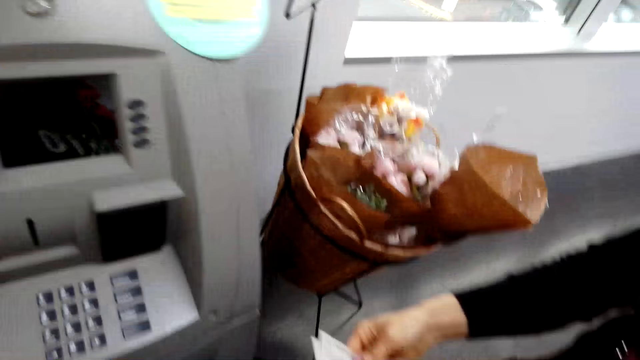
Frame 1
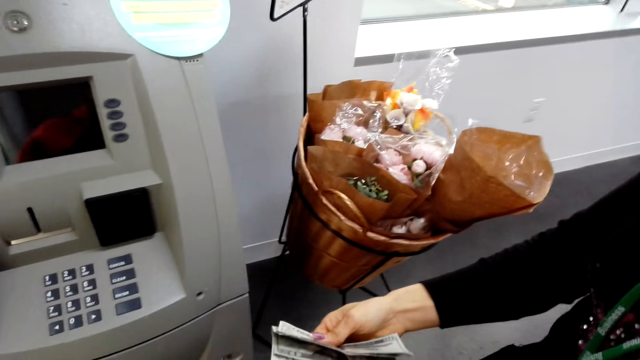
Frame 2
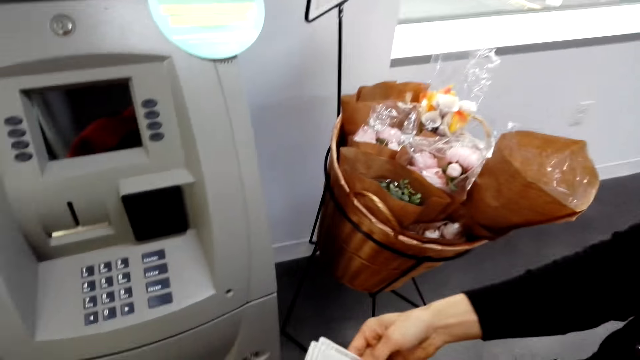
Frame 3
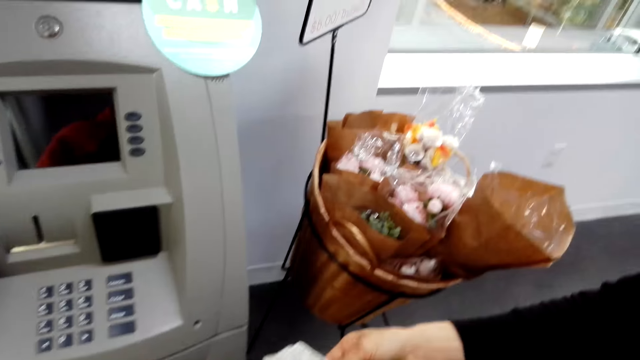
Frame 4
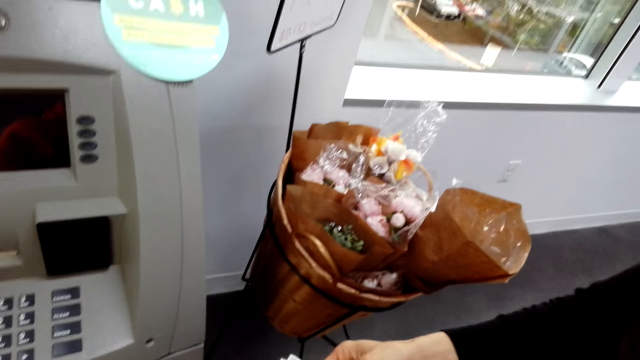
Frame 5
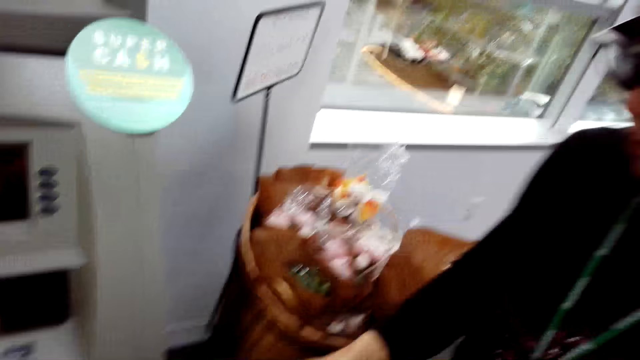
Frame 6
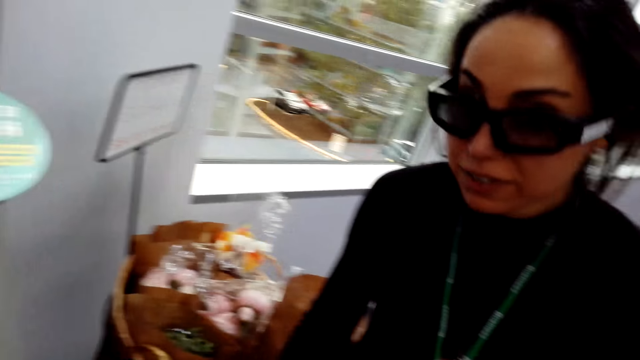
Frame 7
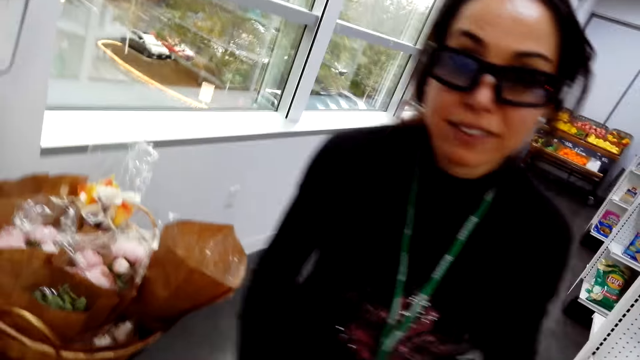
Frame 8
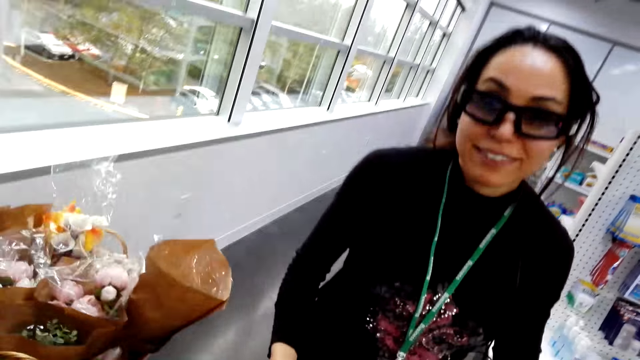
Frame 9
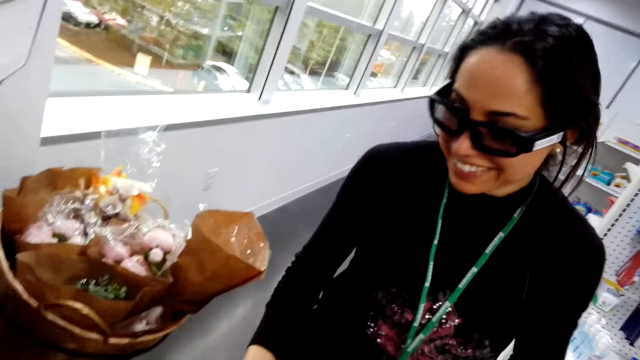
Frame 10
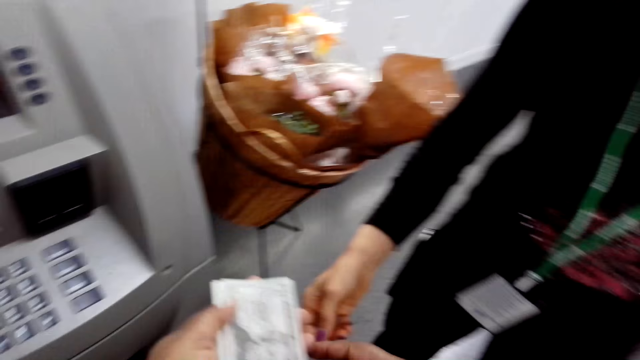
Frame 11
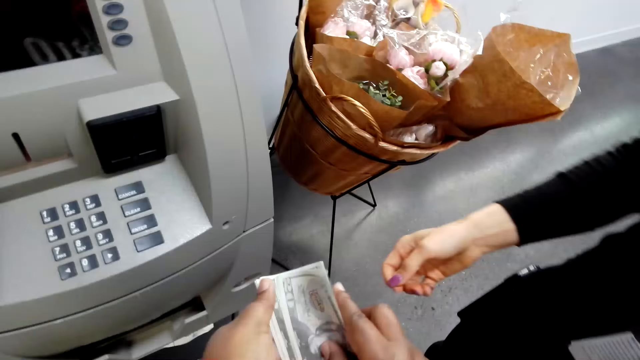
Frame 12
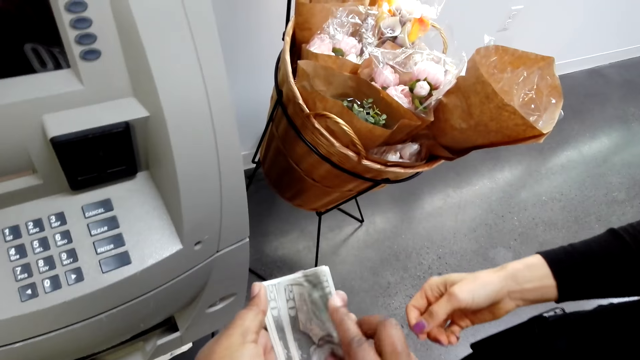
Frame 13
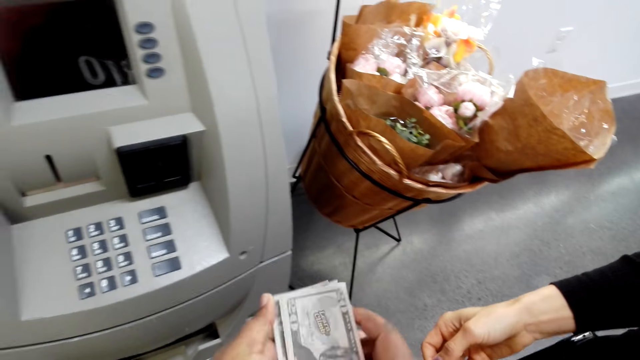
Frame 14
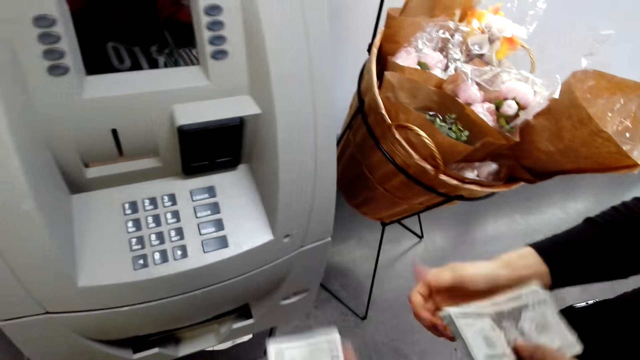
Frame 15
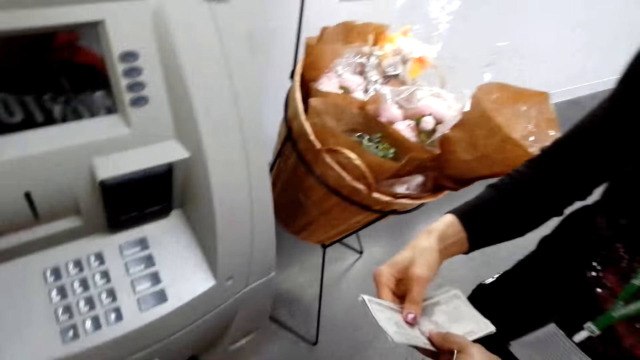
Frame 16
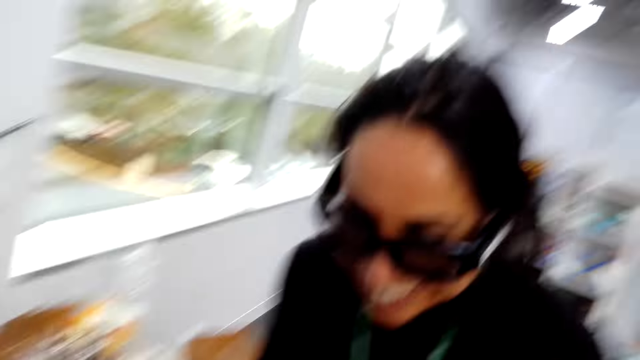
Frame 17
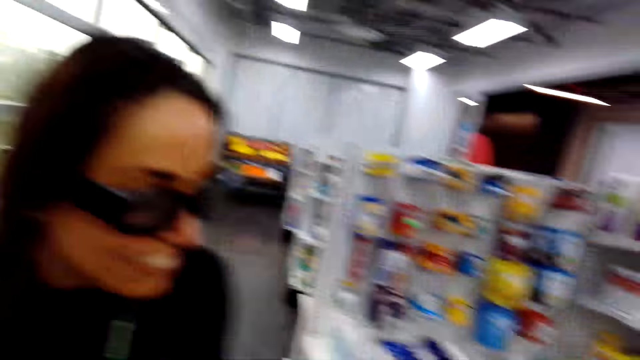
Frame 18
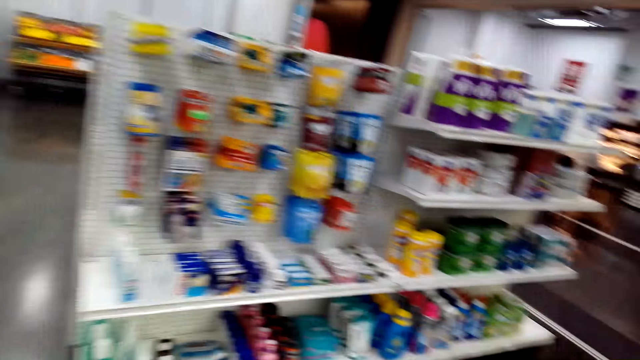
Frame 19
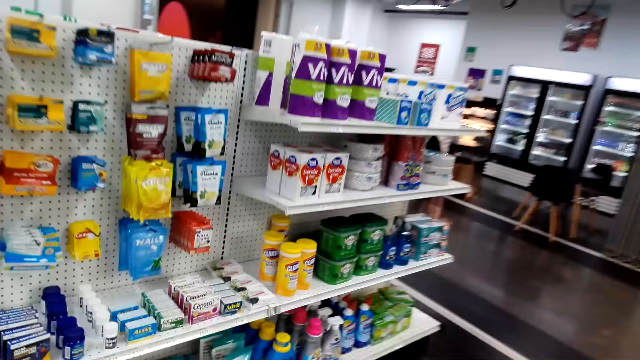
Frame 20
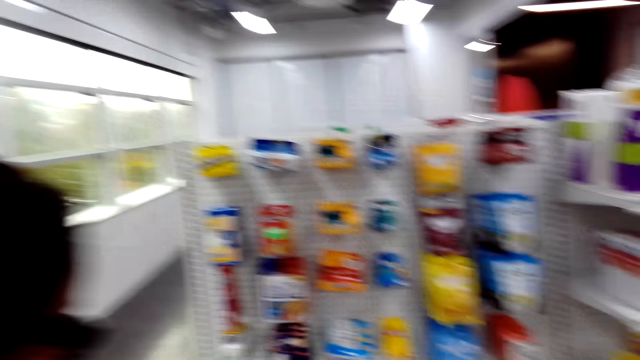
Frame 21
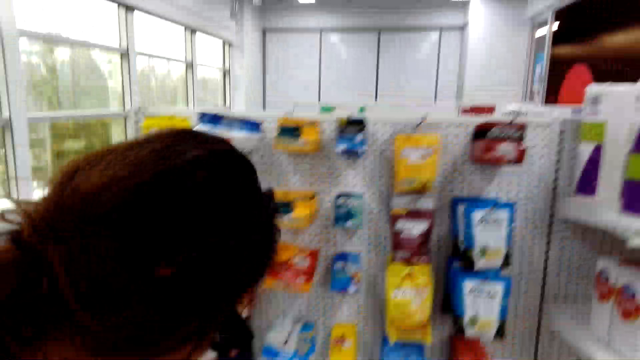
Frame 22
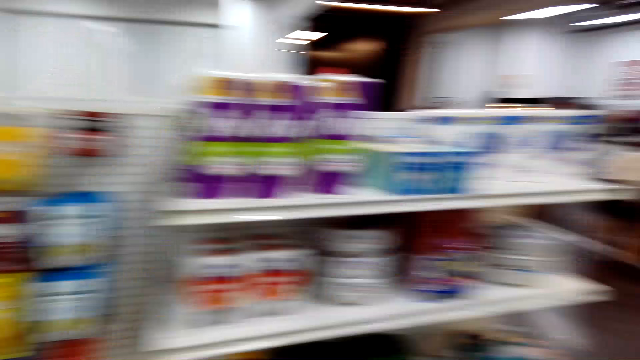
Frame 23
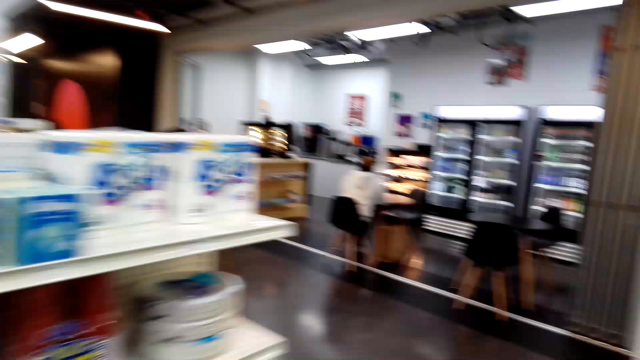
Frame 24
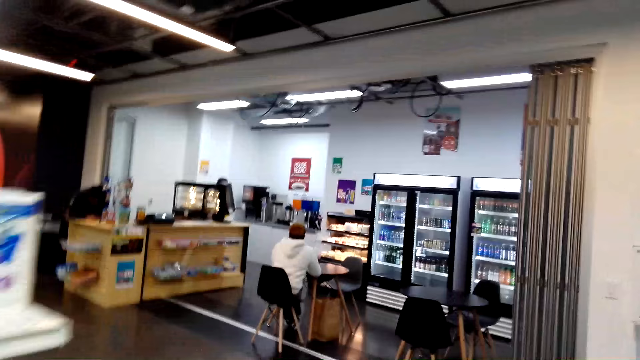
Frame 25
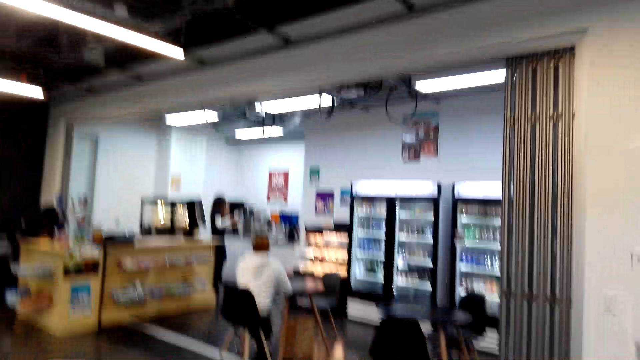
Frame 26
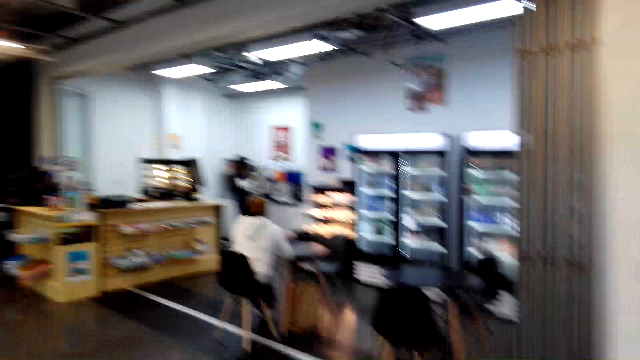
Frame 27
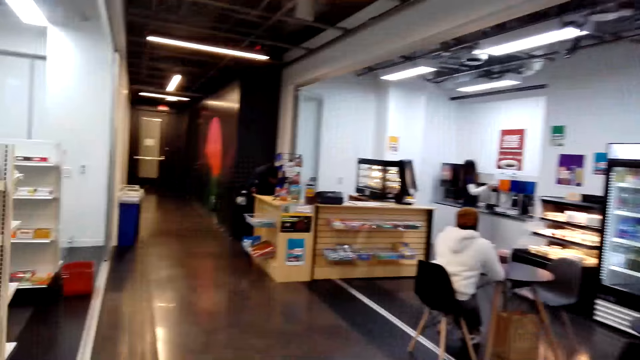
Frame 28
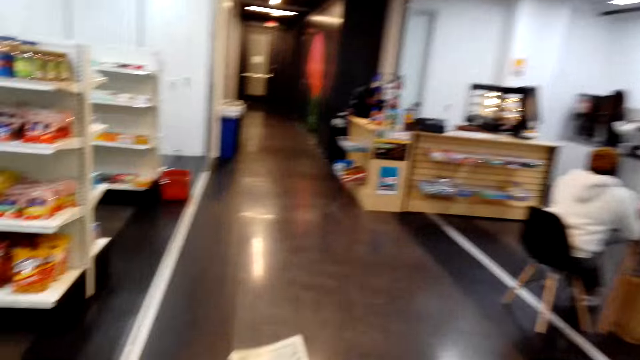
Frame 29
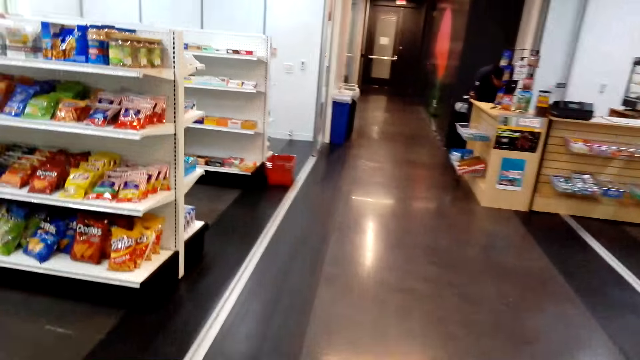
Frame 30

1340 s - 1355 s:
A woman holds the cash. The camera wearer holds the cash. They count the money. They give the woman some money. The woman takes the cash from the camera wearer. The camera wearer walks around the supermarket. The woman walks away from the automated teller machine. The camera wearer walks away from the automated teller machine. They look around the supermarket.

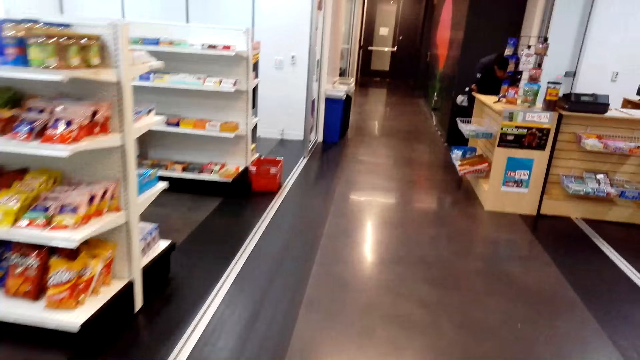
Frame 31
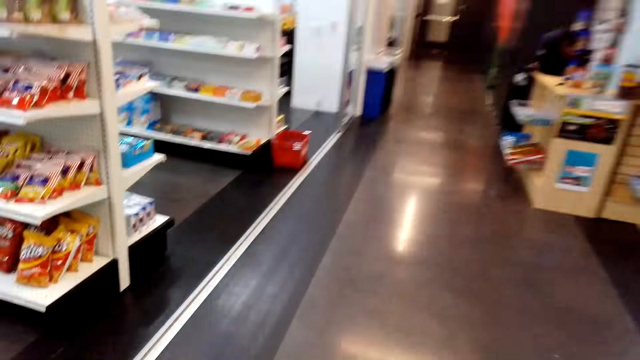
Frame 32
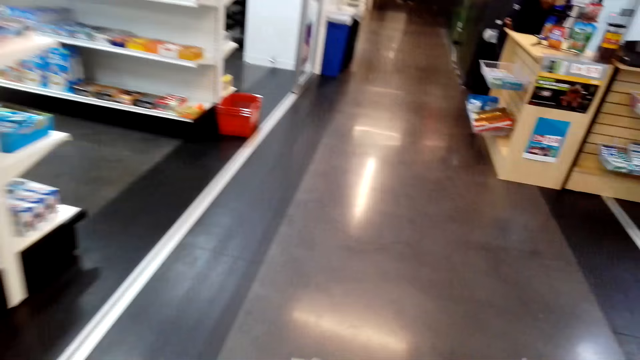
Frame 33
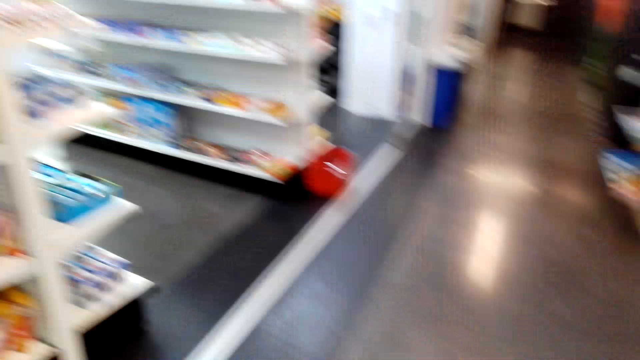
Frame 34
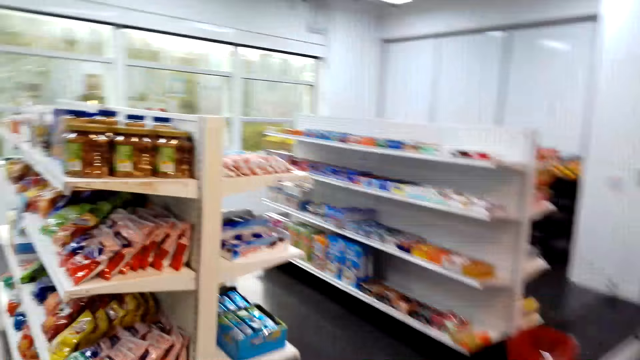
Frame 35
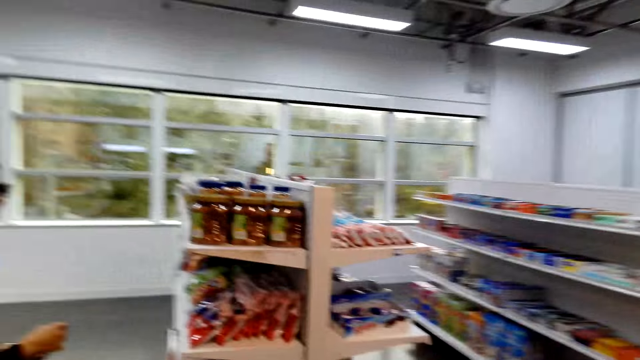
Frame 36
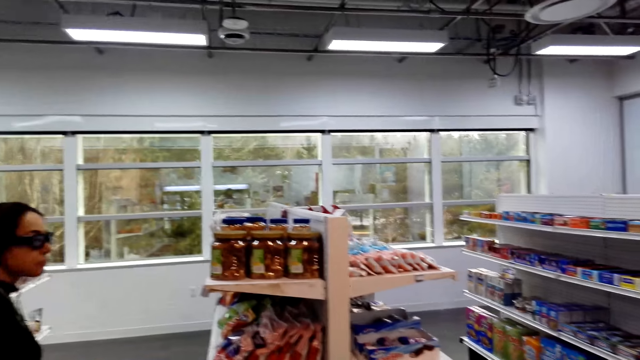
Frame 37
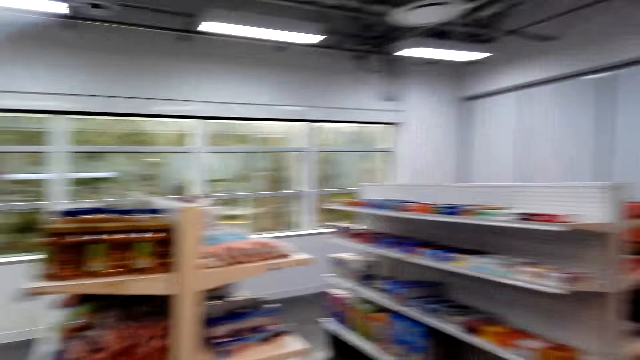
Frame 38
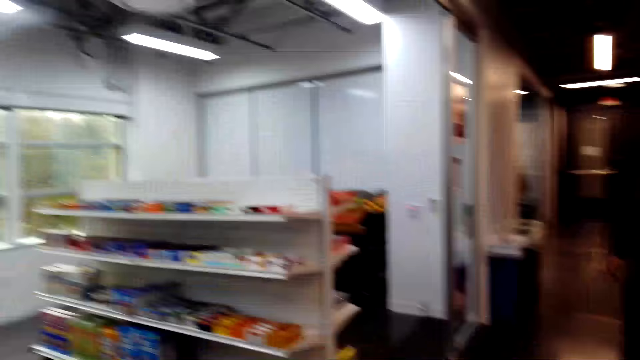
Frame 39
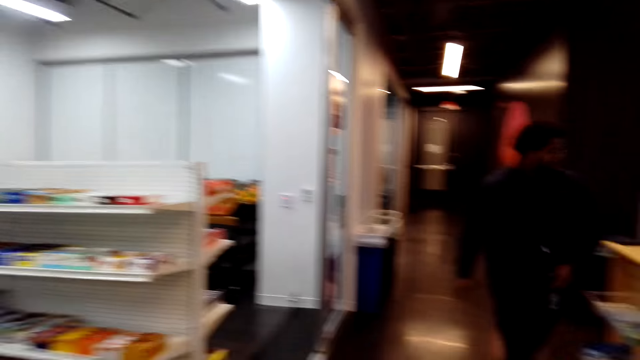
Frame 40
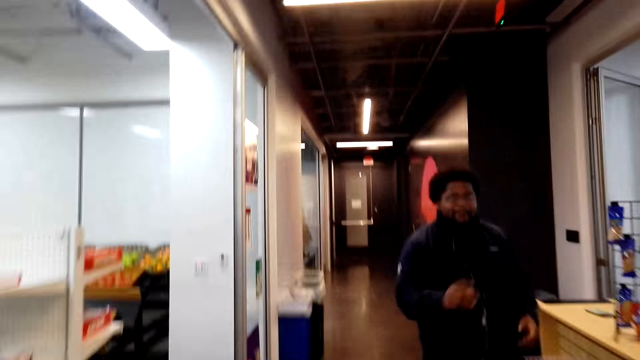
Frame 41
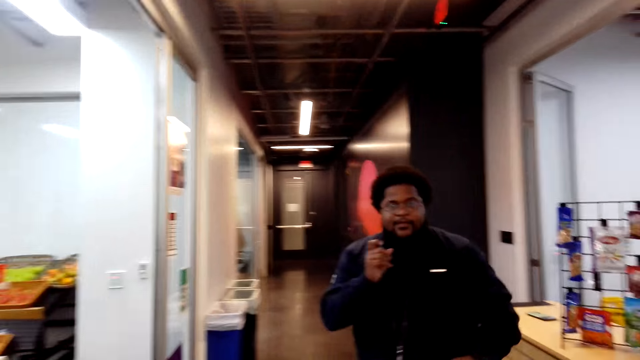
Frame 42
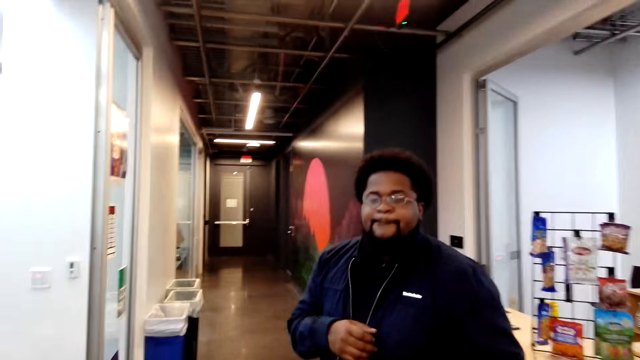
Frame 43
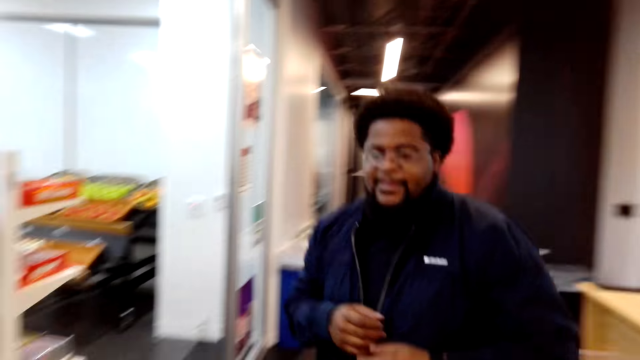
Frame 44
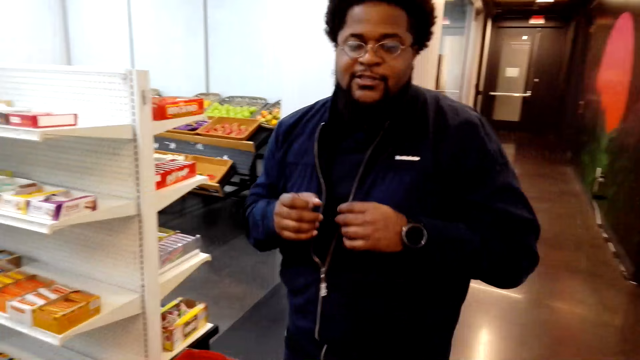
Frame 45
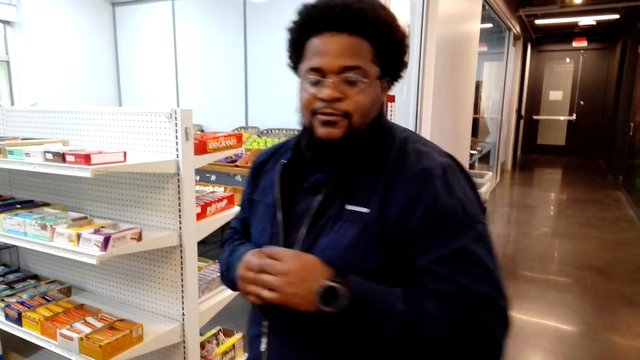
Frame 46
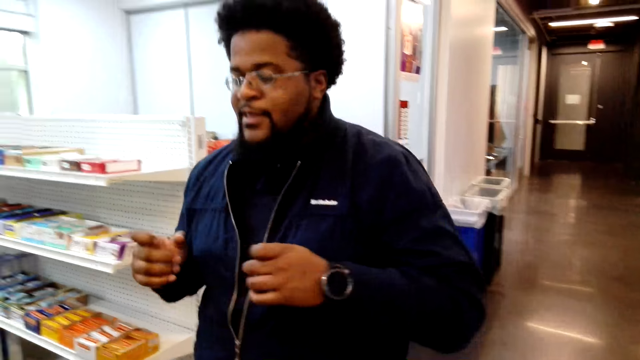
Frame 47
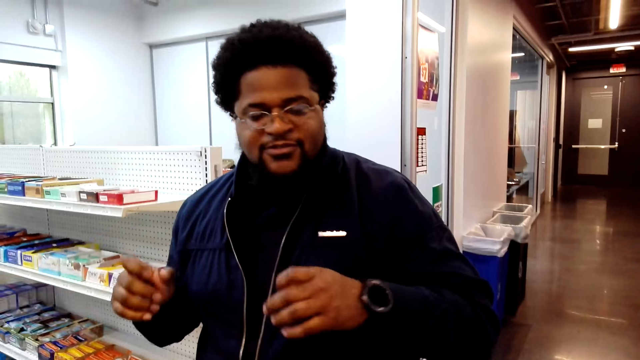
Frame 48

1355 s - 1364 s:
The camera wearer looks at the items on the shelf. They look around. A man puts his hand up. The man talks to the camera wearer. The man gestures with his hand.
